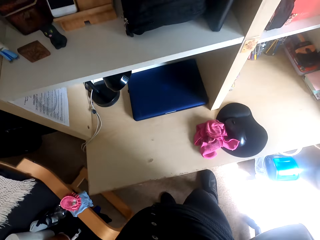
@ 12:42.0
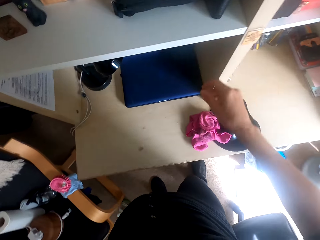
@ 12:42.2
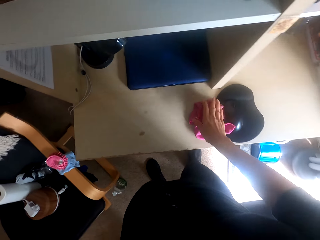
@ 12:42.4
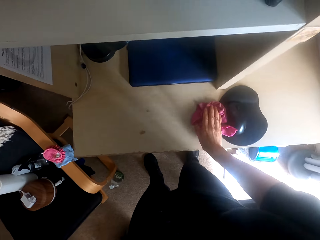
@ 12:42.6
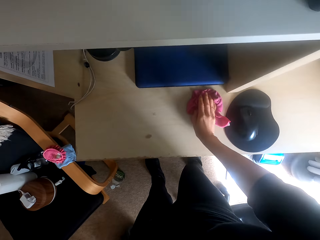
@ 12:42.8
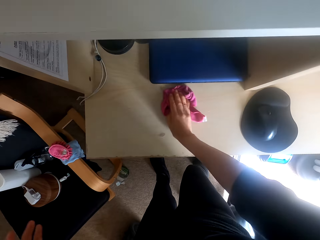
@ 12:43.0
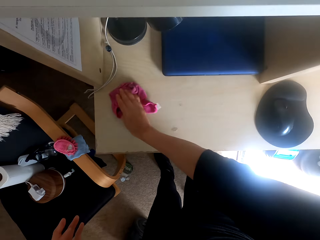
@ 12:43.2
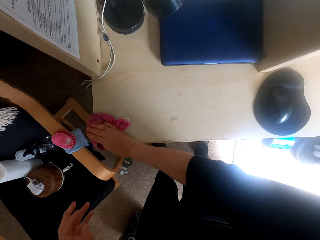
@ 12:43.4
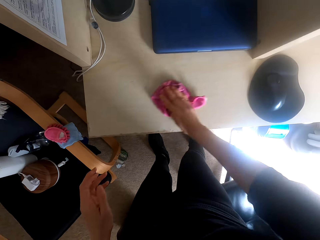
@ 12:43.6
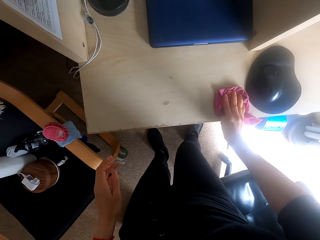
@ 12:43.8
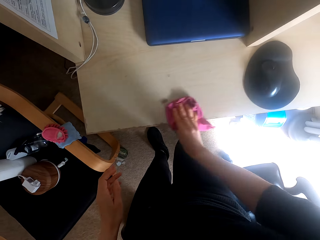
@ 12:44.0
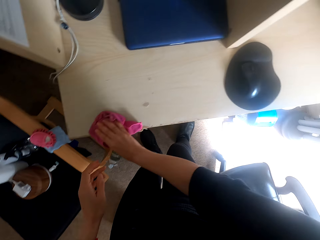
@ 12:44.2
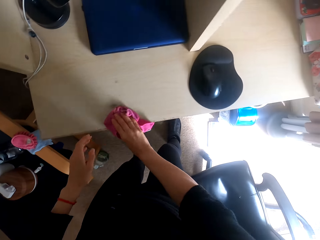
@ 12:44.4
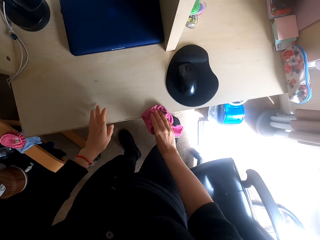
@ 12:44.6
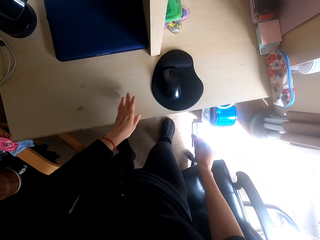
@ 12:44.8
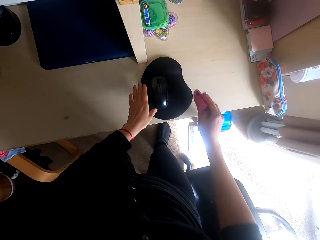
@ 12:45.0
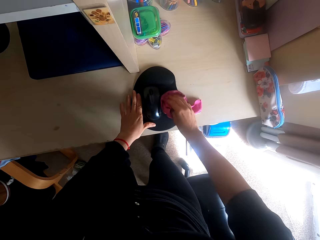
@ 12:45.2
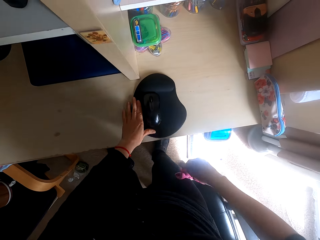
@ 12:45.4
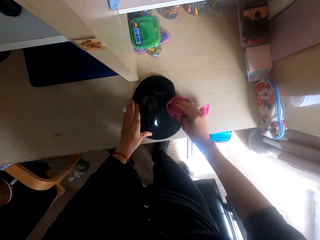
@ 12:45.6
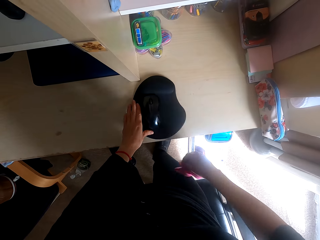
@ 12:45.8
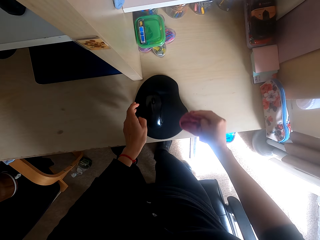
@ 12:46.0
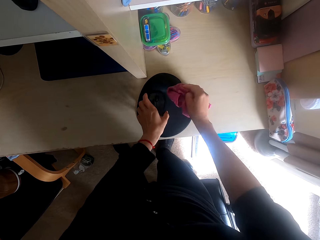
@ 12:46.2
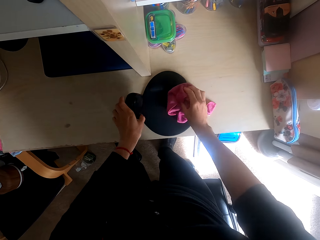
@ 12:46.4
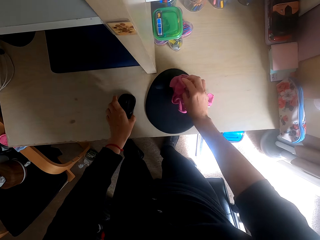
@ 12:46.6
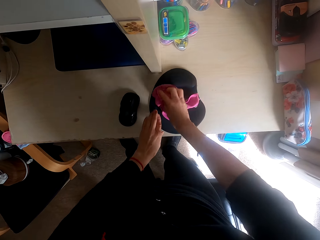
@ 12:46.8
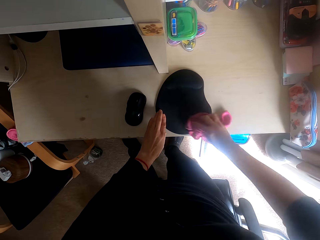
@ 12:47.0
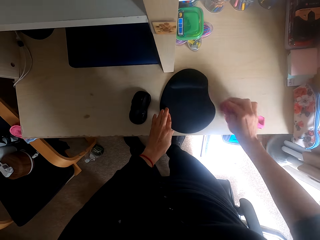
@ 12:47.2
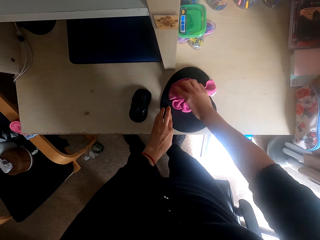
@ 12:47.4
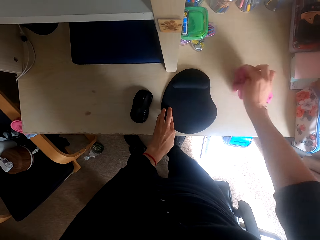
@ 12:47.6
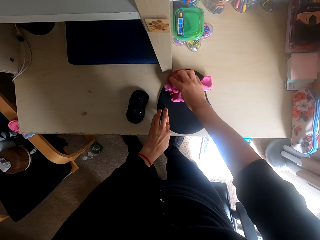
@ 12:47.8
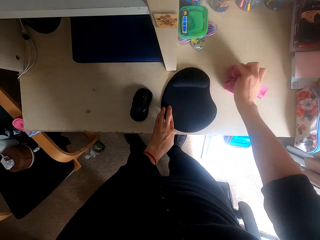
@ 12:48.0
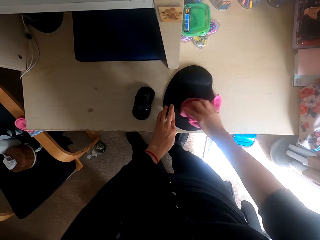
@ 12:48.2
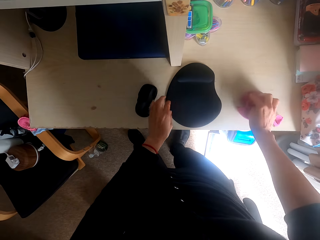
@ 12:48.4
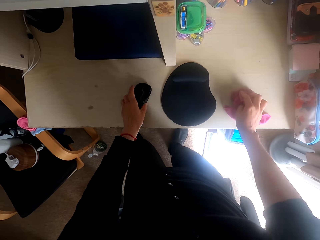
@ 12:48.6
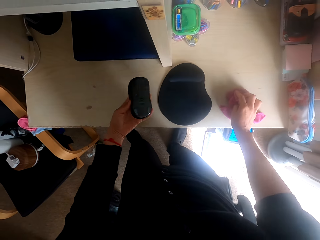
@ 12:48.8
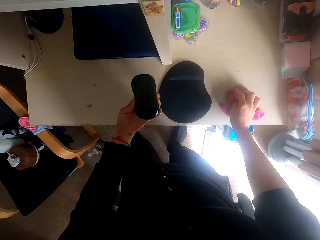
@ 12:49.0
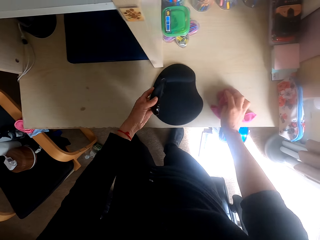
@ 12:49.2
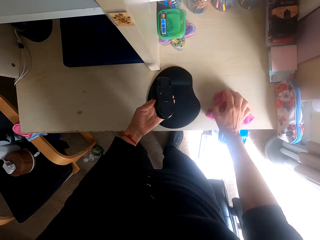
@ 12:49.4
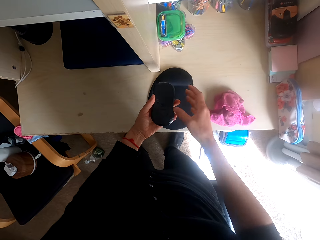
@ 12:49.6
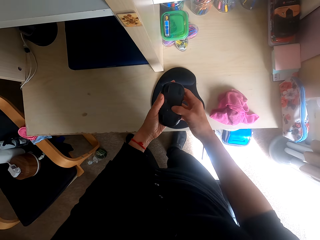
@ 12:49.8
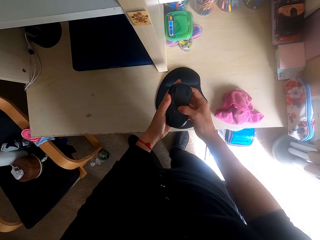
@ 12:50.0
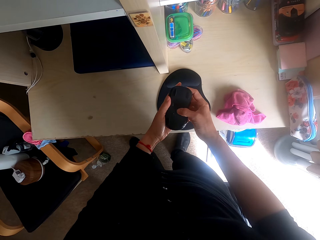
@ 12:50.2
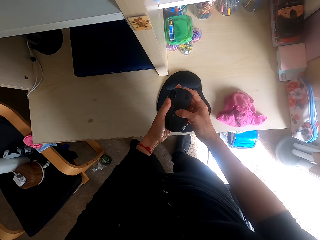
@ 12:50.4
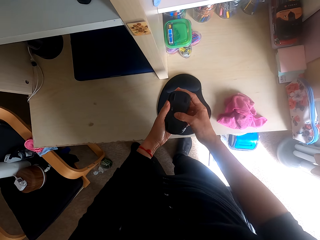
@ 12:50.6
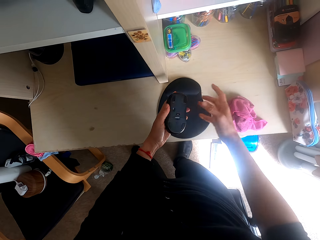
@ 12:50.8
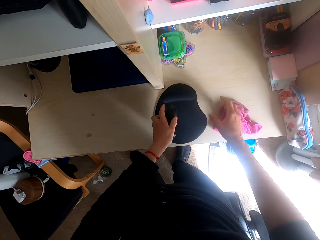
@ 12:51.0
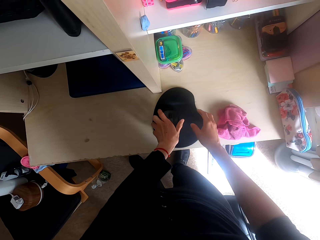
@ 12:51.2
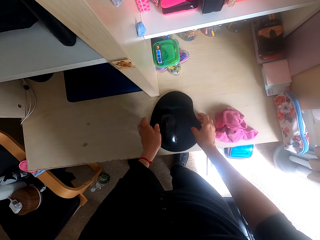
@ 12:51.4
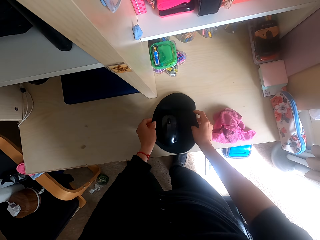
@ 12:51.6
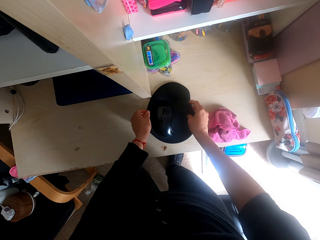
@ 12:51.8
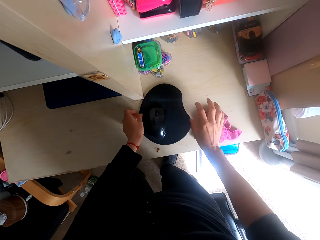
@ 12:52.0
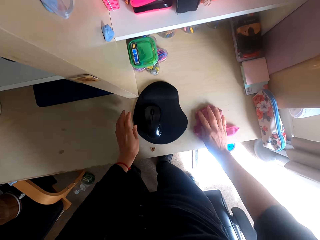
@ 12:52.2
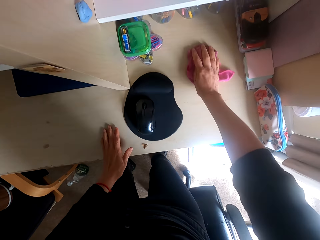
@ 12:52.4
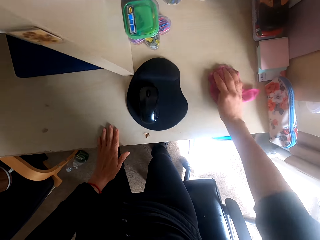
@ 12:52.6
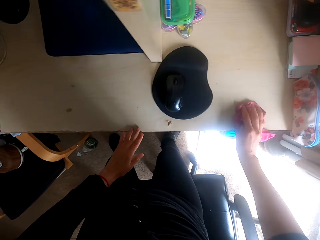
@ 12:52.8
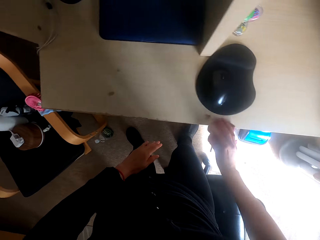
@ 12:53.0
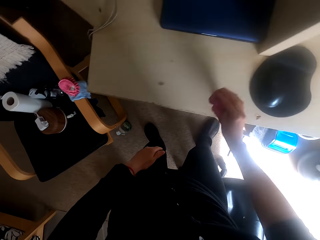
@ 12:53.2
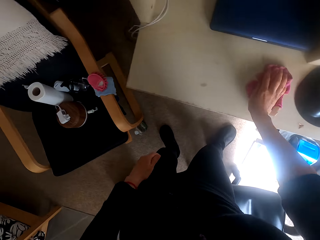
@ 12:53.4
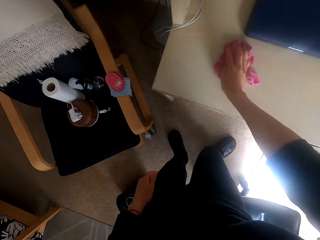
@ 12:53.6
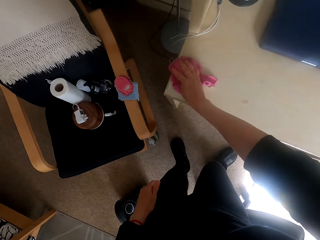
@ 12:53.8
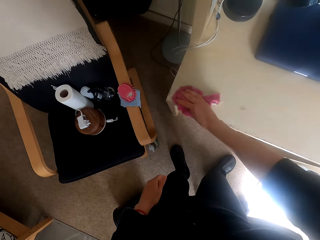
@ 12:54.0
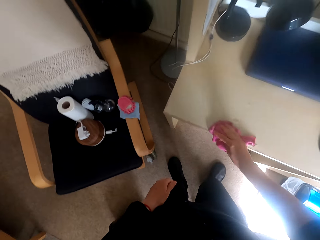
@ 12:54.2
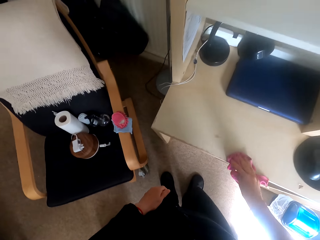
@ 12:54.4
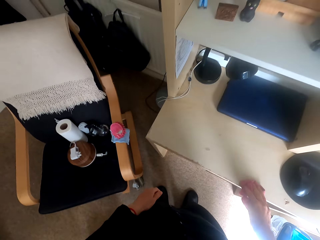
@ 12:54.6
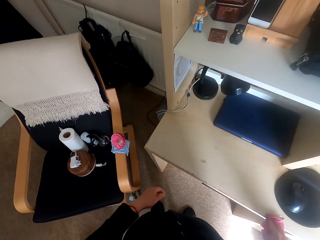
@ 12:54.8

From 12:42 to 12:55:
The camera wearer looks around the table. They wipe the table. They wipe the mouse pad. They move the mouse on the table. They wipe the mouse pad. They pick up the mouse on a shelf. They check the mouse. They hold the mouse. They press the mouse. They drop the mouse on the mouse pad. They move the mouse pad. They wipe the table.

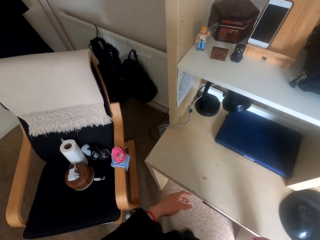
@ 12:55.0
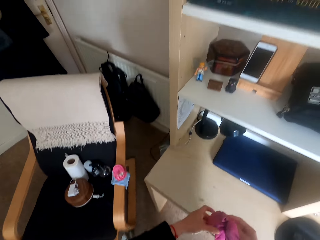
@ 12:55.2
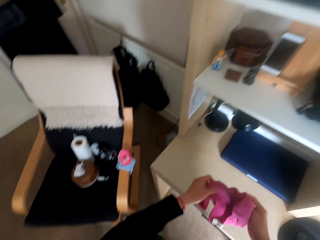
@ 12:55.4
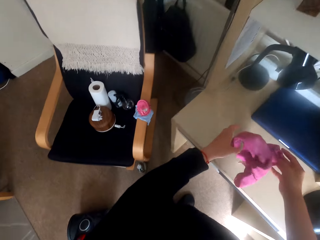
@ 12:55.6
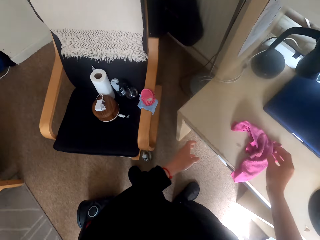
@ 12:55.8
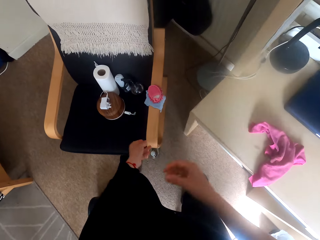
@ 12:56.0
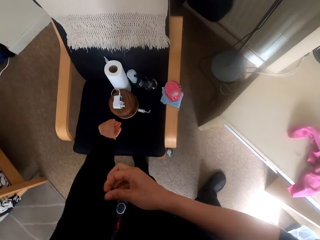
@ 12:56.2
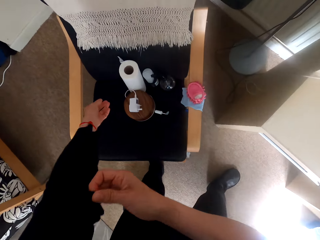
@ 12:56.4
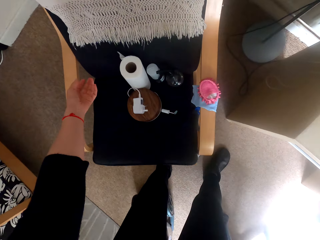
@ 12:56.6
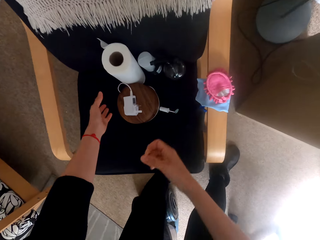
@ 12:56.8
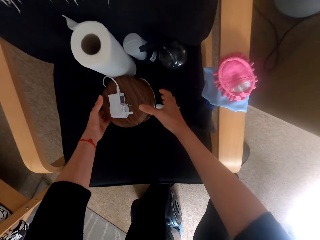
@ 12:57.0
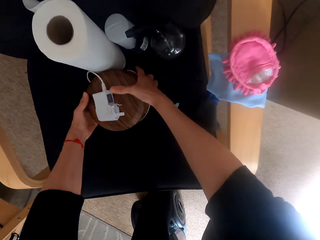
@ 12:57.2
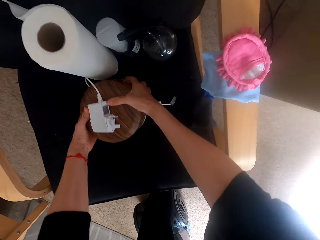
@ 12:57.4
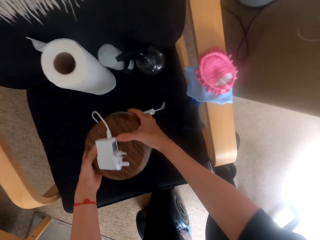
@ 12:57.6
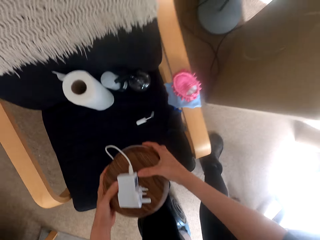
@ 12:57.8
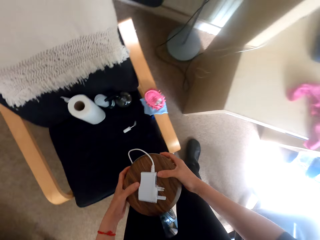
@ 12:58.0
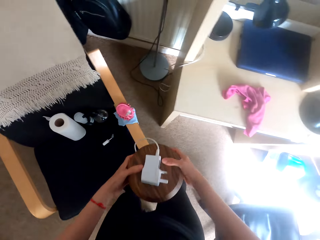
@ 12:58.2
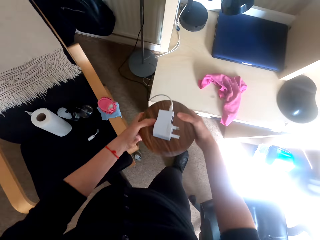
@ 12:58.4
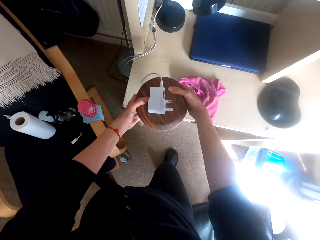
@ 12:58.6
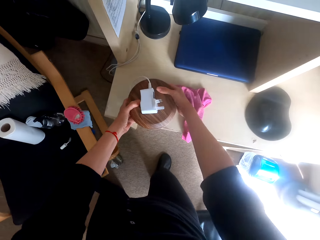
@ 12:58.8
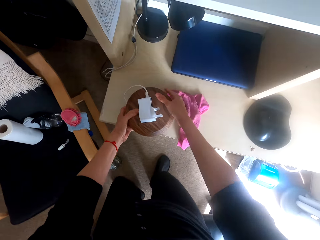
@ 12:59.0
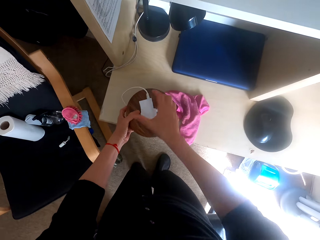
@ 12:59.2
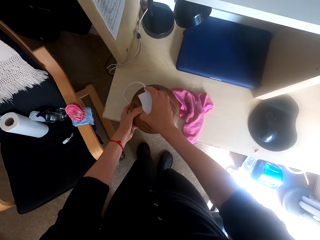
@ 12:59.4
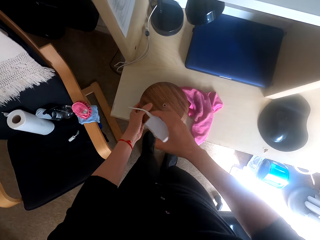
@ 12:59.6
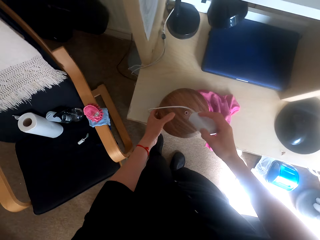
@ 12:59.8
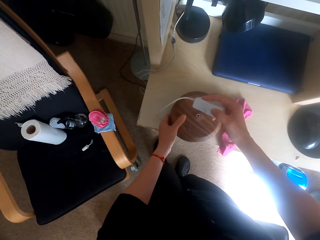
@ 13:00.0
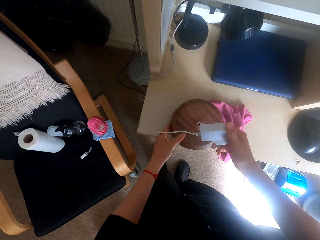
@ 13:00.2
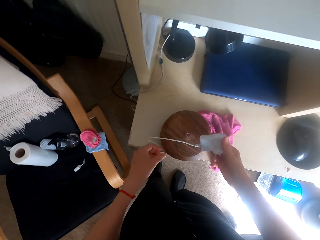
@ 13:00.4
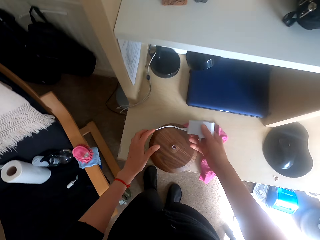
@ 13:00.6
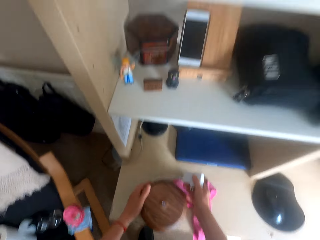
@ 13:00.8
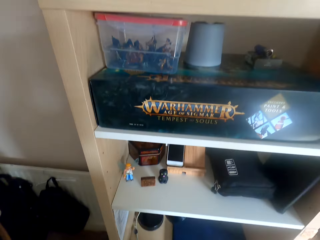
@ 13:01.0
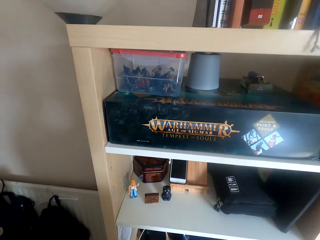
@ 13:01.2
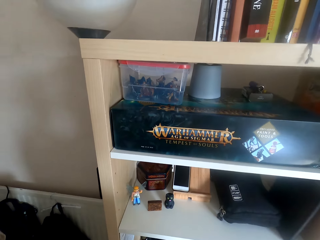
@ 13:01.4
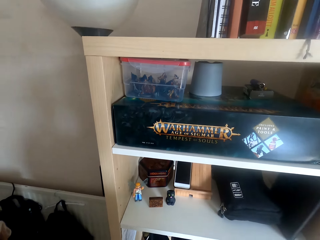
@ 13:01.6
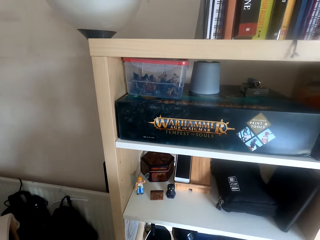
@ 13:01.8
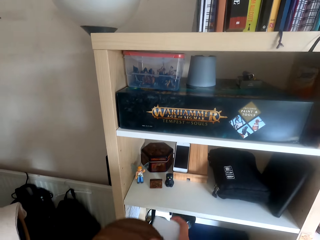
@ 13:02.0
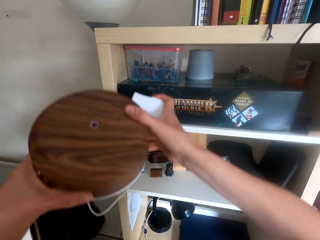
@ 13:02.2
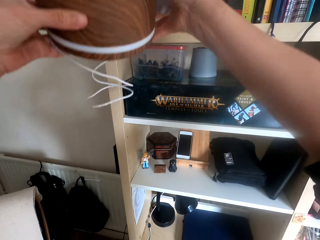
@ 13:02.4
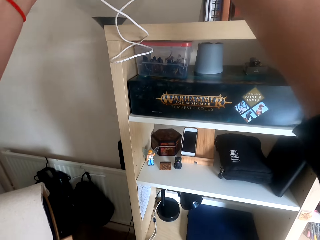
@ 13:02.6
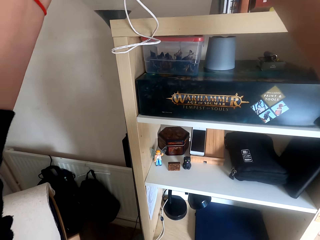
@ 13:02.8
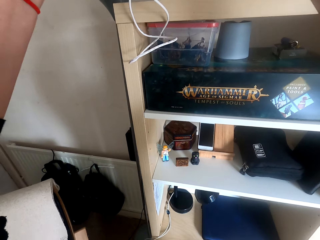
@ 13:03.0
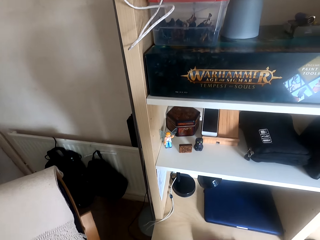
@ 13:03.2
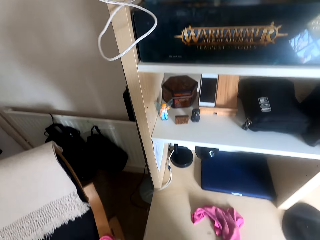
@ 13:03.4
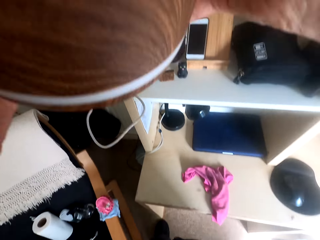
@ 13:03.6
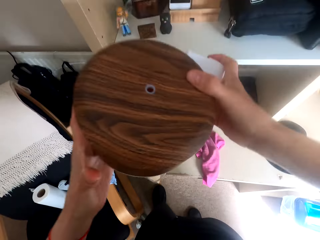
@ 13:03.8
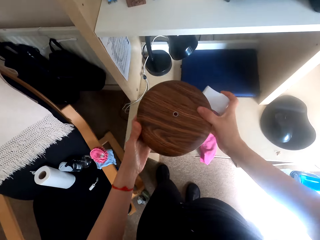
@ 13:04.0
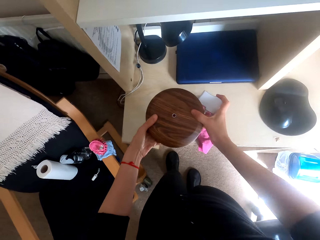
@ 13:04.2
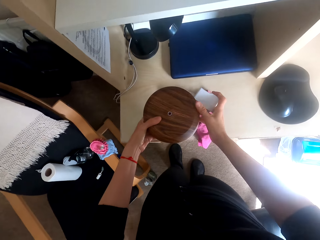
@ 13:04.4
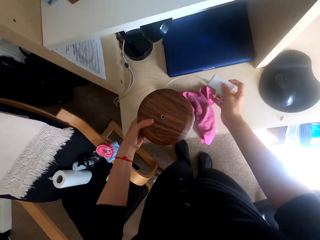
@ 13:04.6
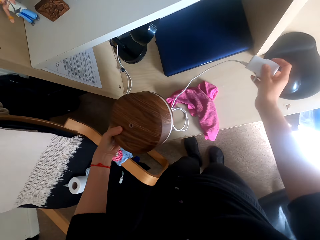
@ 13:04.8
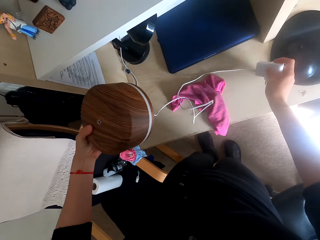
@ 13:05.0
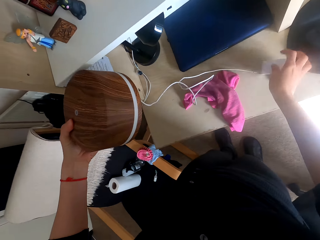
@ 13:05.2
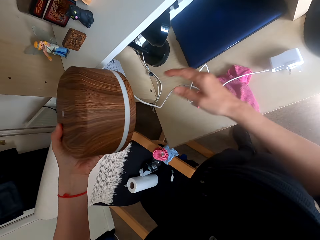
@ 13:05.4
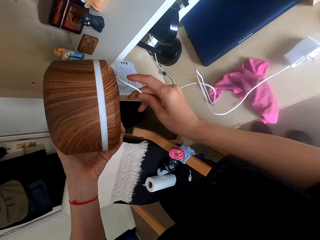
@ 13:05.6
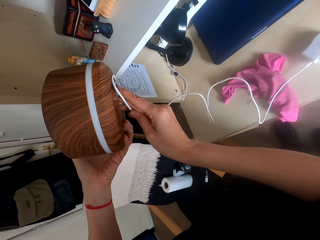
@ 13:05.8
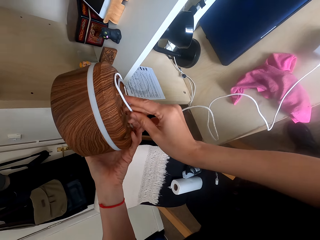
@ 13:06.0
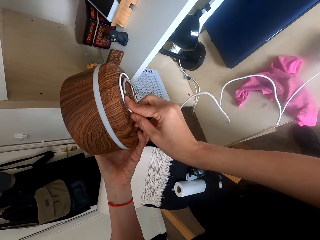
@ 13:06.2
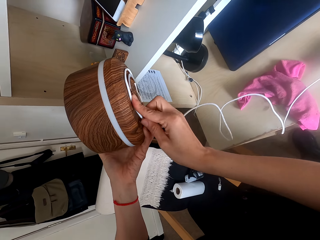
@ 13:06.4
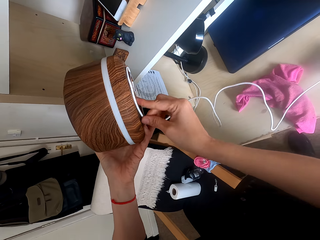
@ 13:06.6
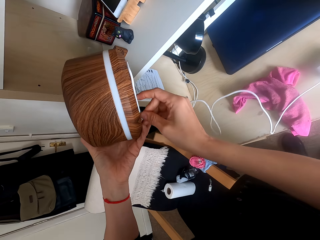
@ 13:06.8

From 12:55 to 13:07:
The camera wearer drops the cleaning cloth on the table. They pull the sleeve. They straighten a sweater. They pick up a charger. They put the charger on a shelf. They hold the socket plug. They look around the shelf. They hold something. They put the charger on top of the shelf. They align a cable. They place the socket plug on the table. They rotate the wire on something.
